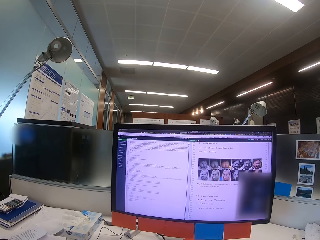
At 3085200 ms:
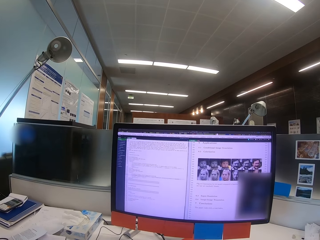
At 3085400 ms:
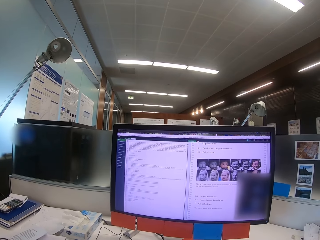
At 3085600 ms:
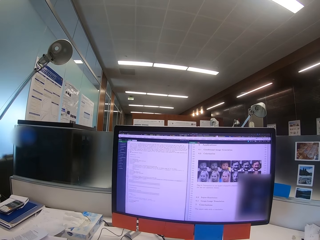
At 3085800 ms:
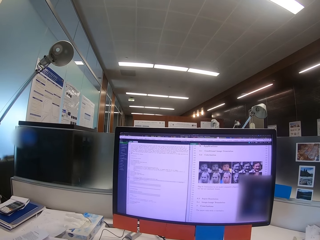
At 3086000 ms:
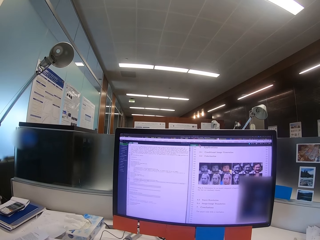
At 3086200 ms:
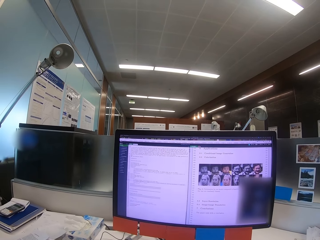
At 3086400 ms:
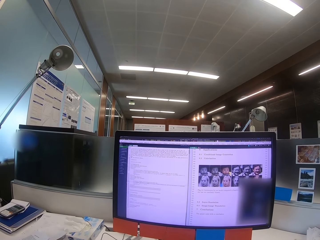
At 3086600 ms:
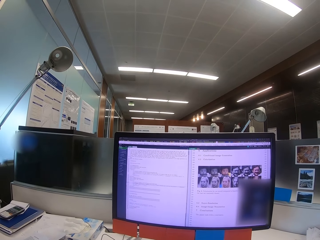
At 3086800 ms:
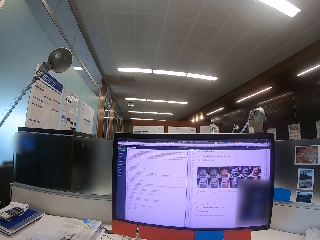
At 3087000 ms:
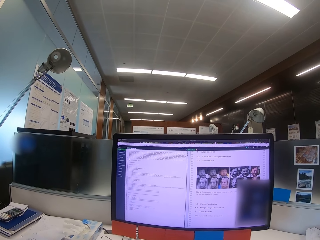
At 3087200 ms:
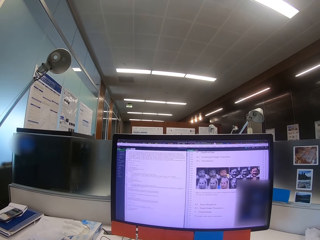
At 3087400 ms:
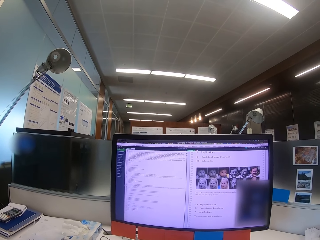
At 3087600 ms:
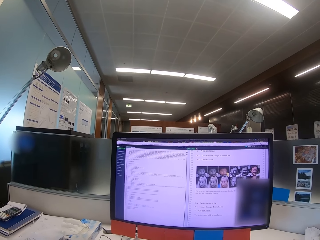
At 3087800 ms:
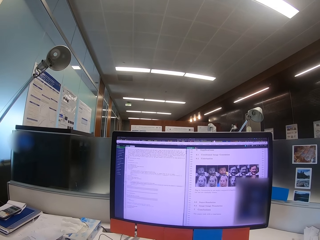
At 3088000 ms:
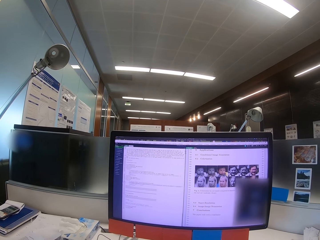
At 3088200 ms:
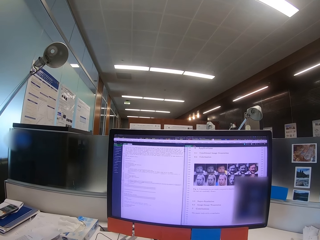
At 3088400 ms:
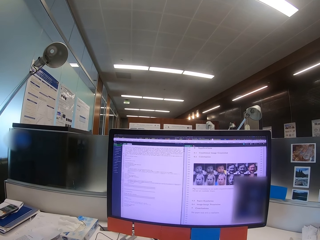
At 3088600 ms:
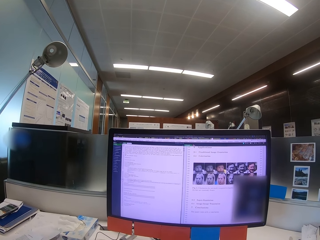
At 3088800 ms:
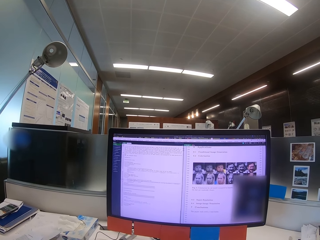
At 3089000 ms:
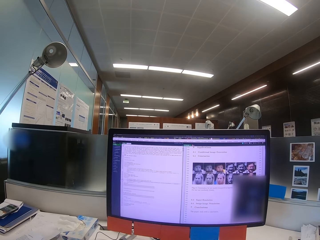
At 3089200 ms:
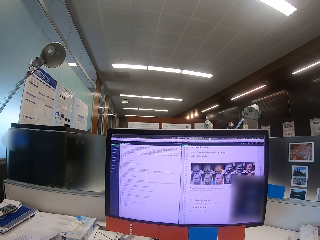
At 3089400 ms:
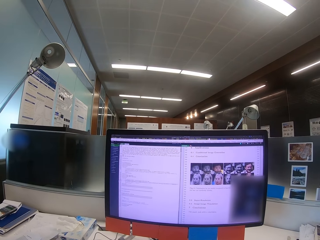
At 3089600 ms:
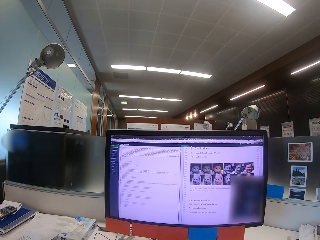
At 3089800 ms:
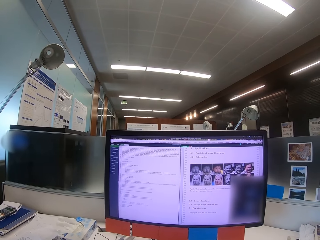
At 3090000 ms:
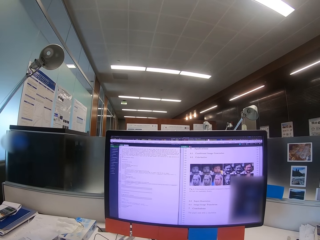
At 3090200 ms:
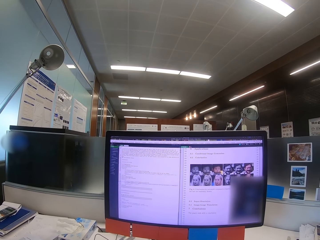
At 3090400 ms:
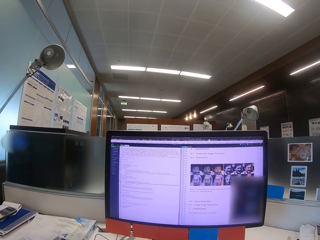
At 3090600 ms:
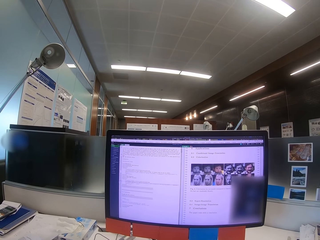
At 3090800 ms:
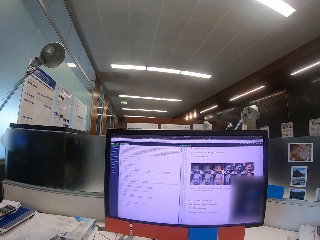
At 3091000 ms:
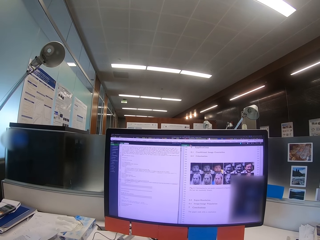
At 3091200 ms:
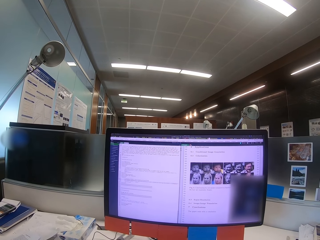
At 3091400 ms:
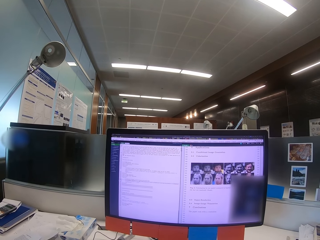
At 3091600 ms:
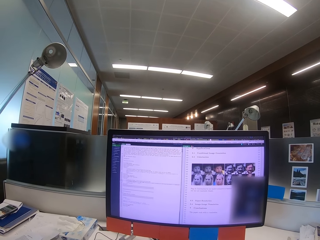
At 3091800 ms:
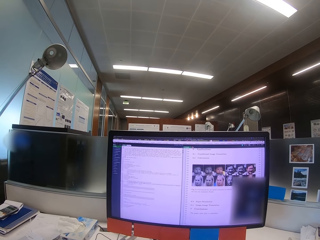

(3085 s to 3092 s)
The camera wearer looks at the machine.

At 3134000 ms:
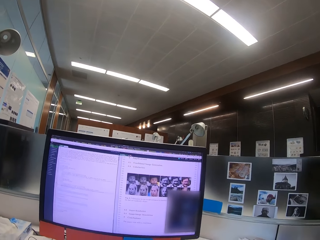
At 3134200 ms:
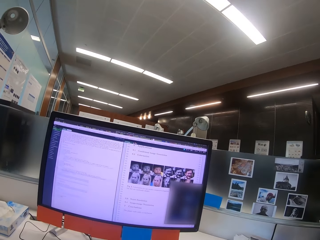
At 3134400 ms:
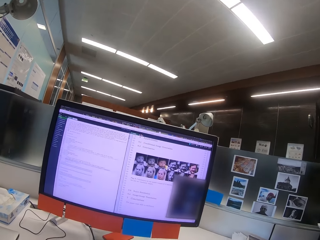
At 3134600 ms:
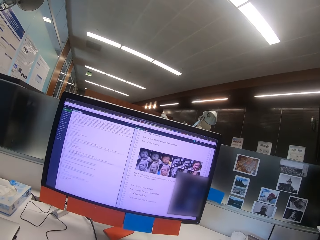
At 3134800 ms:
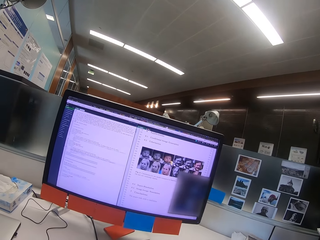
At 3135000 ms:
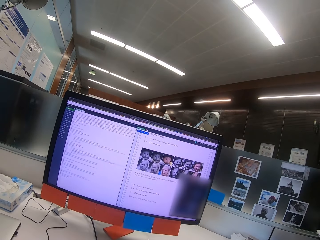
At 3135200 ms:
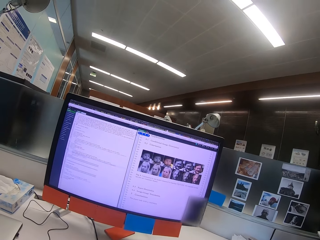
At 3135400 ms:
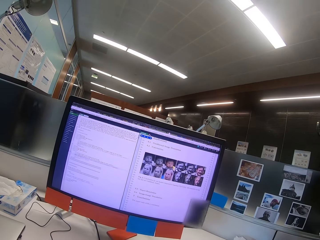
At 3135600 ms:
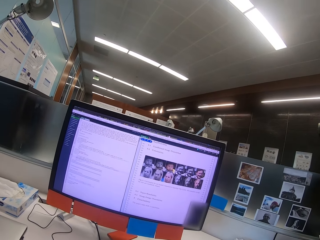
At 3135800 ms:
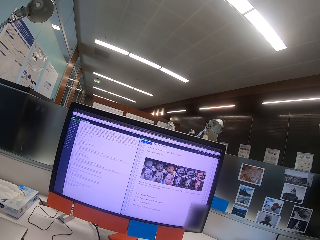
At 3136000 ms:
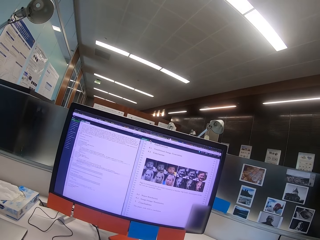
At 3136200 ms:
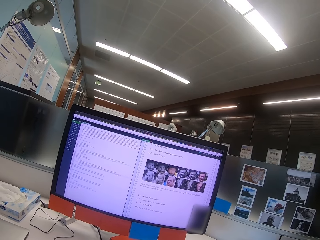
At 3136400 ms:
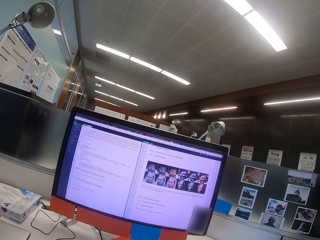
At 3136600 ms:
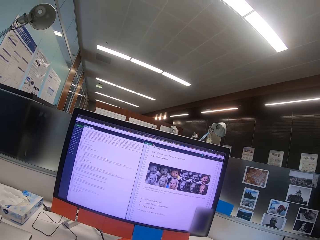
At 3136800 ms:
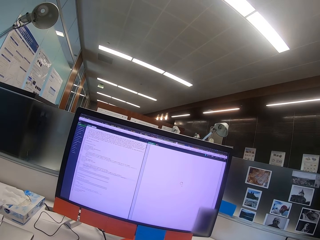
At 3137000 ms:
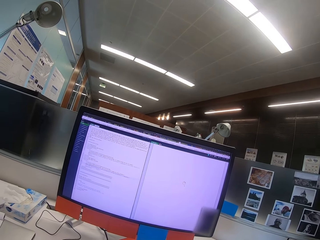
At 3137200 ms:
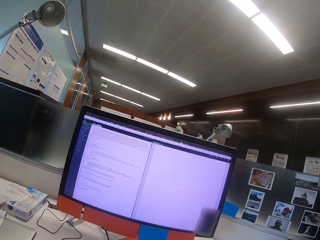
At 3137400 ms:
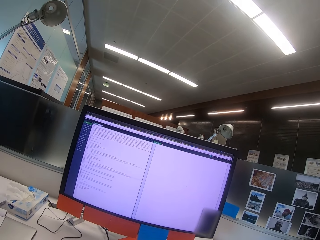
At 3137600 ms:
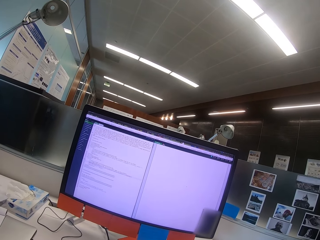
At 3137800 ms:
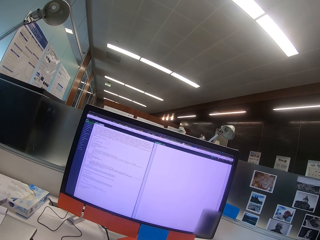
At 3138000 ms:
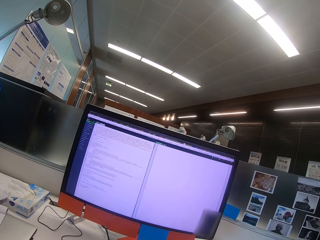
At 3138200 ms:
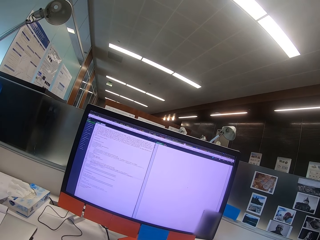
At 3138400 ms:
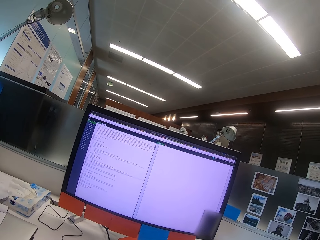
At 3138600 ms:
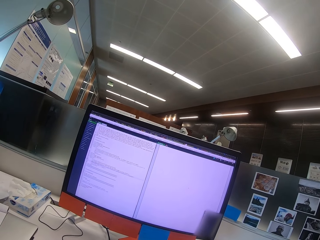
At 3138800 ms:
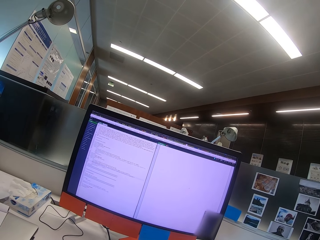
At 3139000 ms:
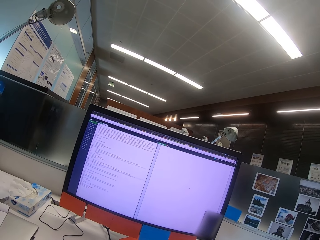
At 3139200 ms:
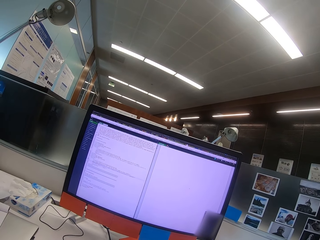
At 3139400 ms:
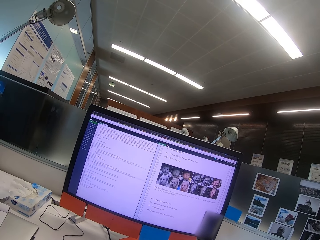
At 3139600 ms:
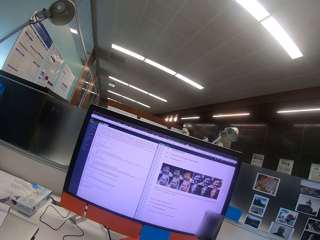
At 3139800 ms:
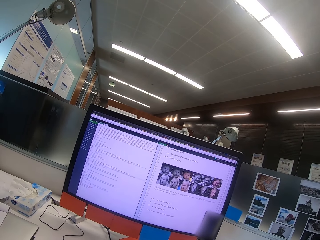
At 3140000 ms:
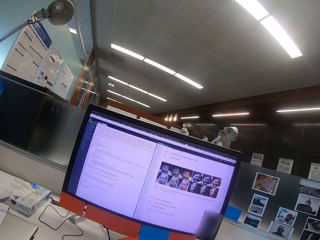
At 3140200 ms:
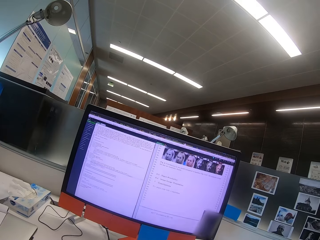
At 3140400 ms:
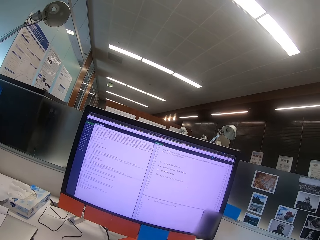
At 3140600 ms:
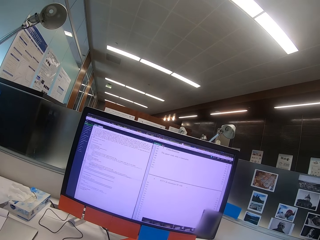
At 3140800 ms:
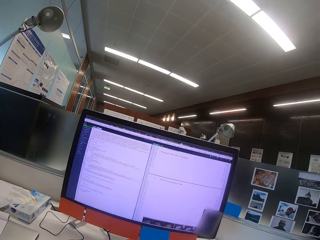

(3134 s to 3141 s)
The camera wearer operates a machine.

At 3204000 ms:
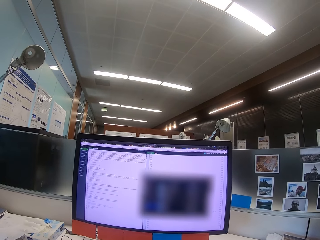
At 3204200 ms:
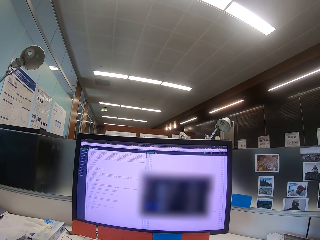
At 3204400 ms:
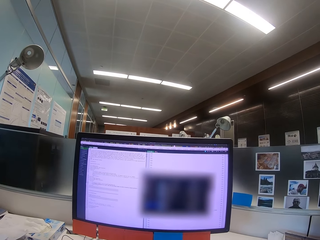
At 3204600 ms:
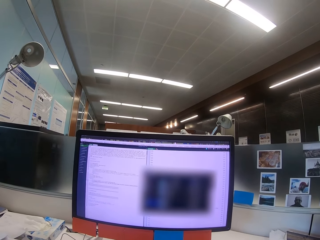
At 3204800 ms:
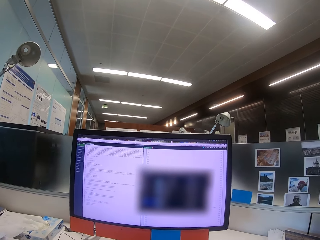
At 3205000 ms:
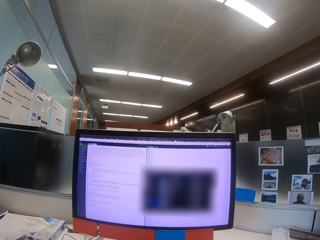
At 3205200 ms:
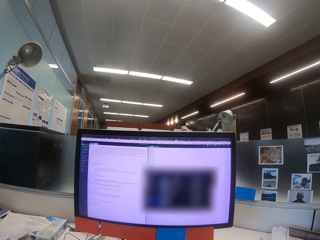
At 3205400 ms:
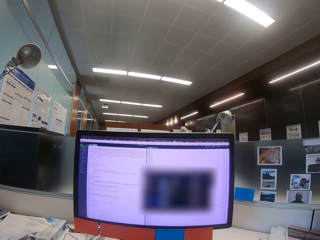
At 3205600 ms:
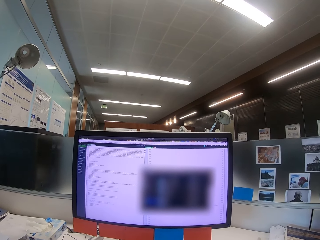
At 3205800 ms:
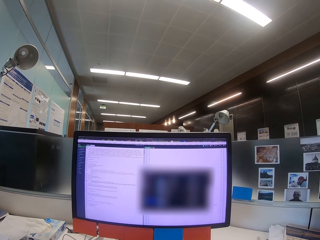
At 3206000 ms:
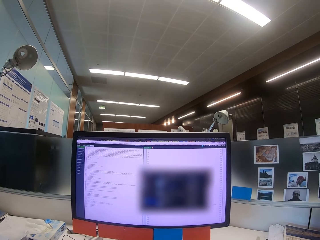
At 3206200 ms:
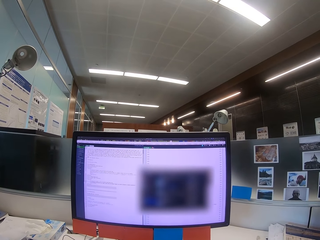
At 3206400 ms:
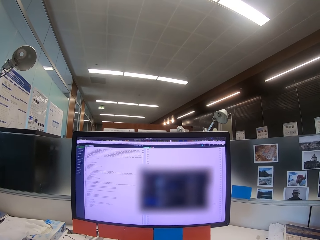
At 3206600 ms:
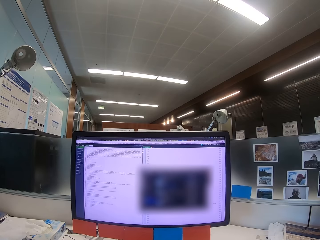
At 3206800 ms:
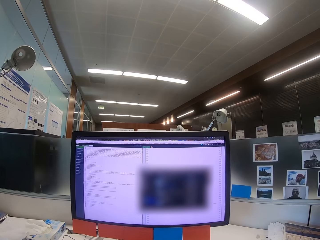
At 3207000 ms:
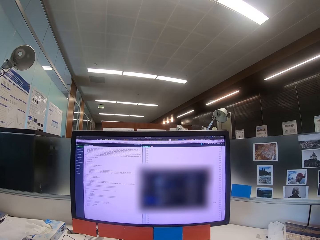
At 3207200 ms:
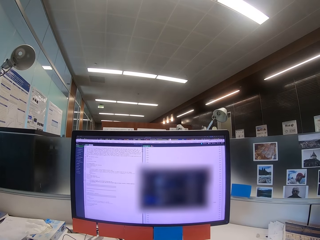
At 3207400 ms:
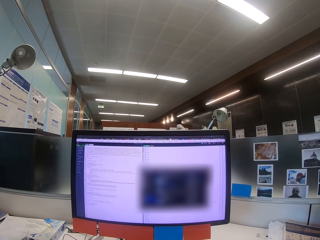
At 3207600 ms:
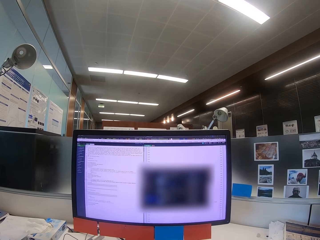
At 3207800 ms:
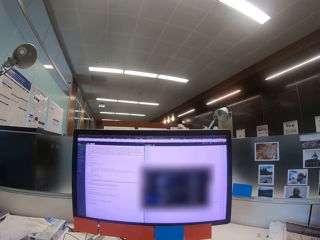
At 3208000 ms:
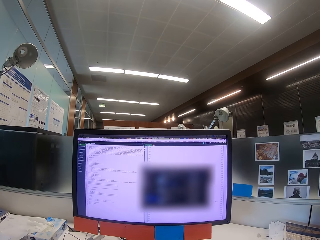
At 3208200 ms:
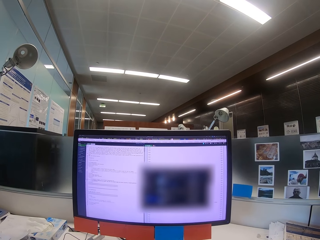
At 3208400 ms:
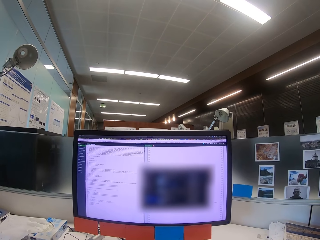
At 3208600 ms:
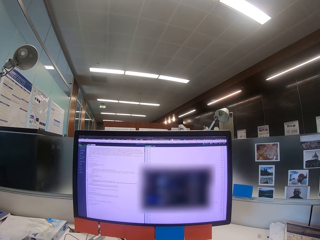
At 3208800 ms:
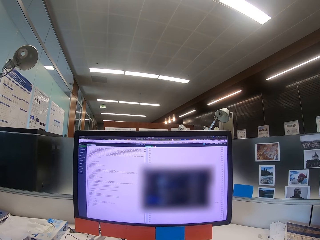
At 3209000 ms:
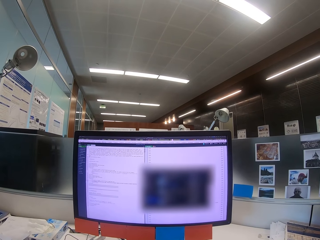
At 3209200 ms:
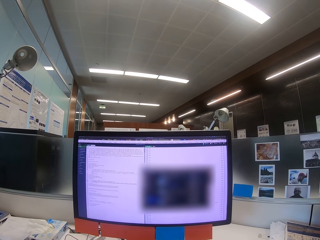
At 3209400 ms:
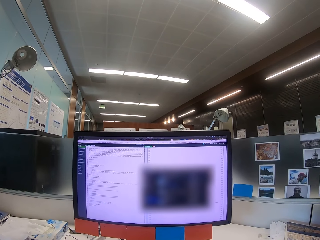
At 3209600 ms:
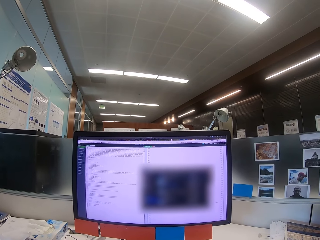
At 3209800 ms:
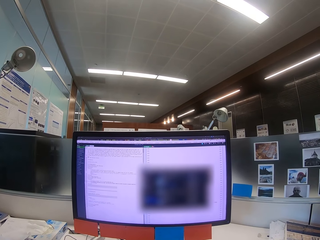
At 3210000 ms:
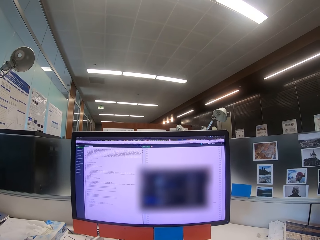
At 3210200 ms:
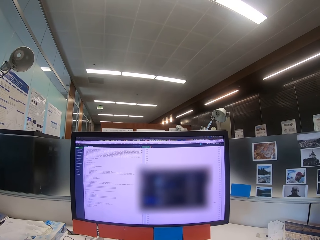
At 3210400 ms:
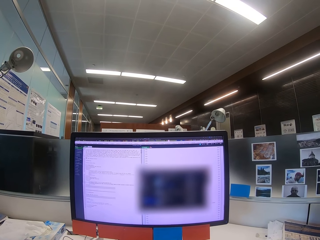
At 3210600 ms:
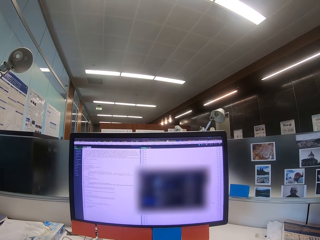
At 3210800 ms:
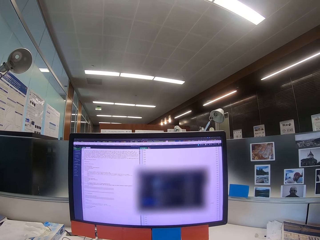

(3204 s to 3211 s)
The camera wearer looks at the machine.
